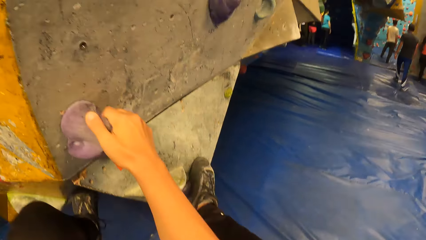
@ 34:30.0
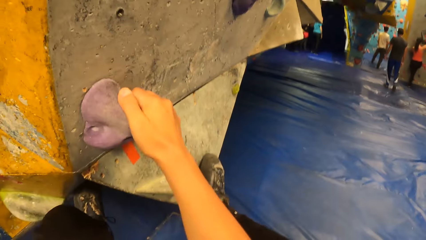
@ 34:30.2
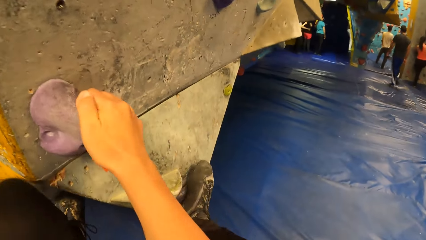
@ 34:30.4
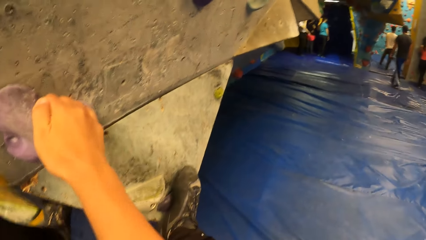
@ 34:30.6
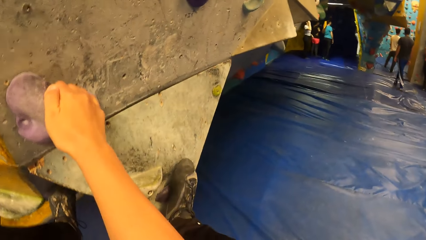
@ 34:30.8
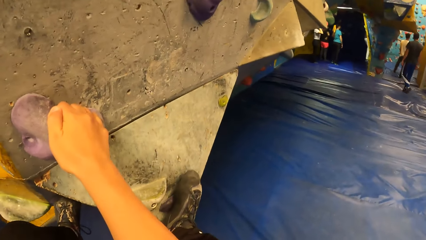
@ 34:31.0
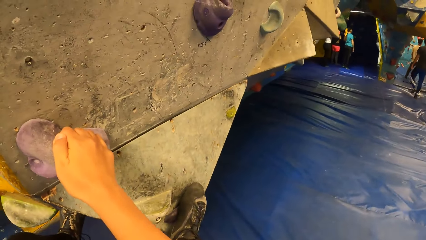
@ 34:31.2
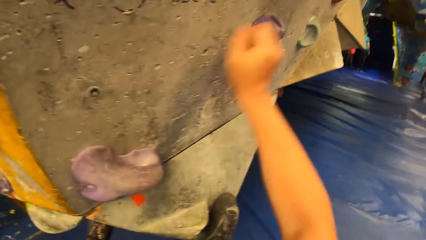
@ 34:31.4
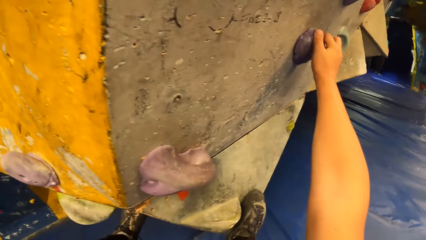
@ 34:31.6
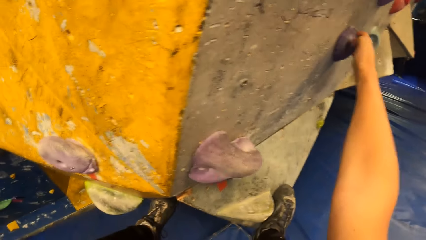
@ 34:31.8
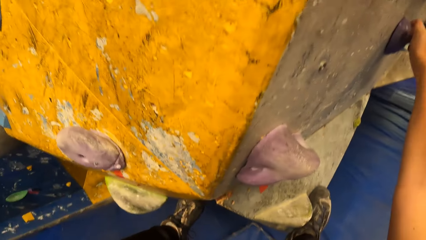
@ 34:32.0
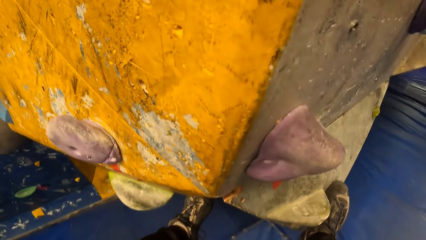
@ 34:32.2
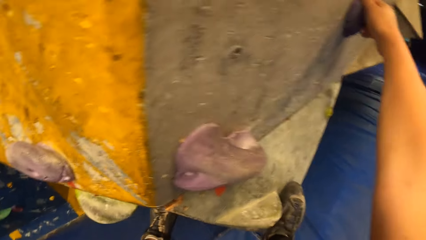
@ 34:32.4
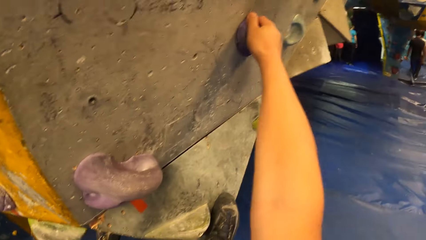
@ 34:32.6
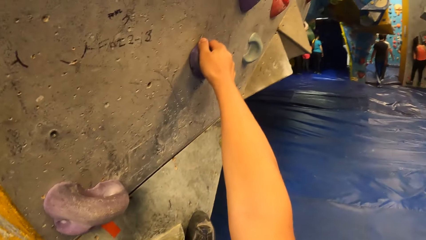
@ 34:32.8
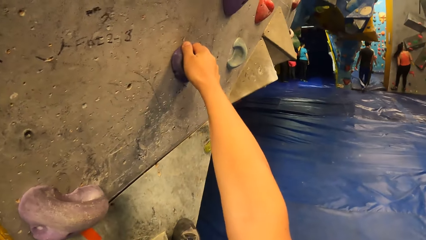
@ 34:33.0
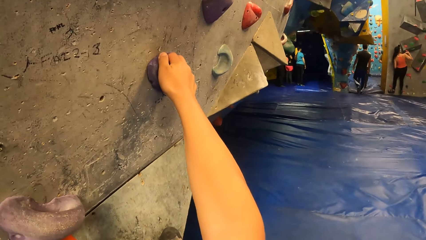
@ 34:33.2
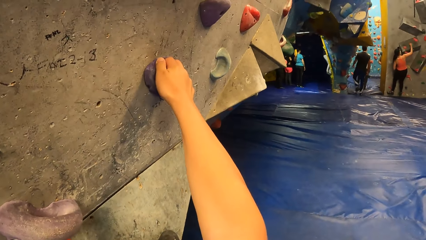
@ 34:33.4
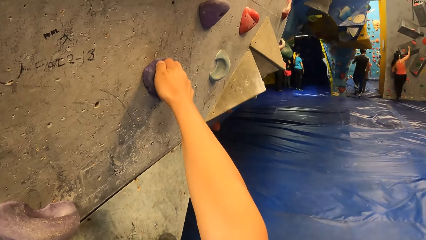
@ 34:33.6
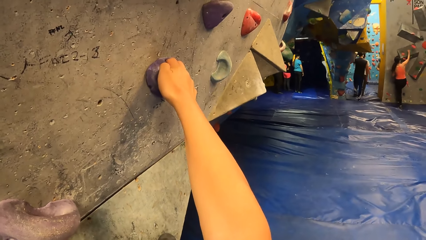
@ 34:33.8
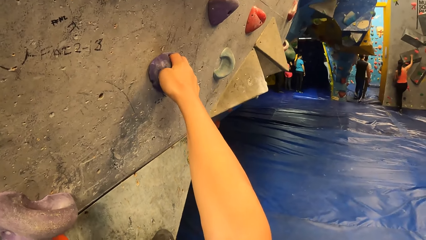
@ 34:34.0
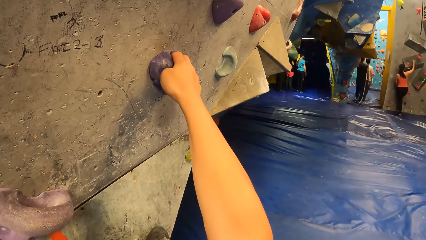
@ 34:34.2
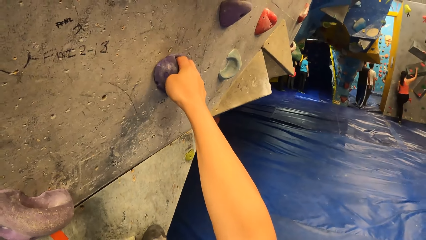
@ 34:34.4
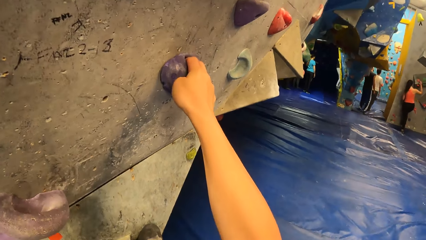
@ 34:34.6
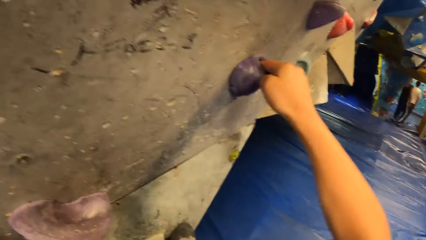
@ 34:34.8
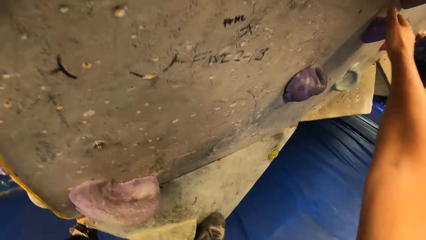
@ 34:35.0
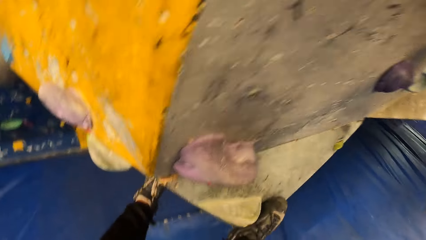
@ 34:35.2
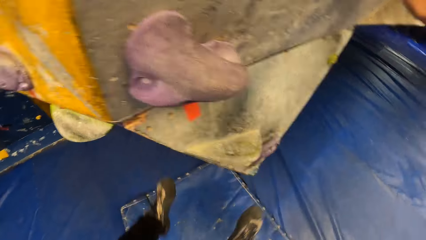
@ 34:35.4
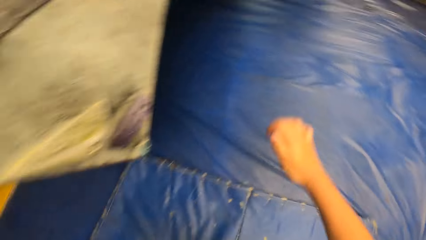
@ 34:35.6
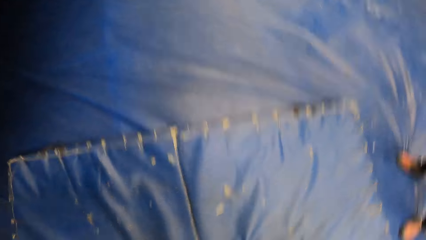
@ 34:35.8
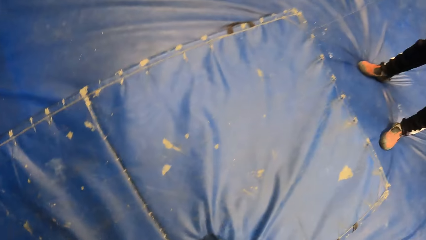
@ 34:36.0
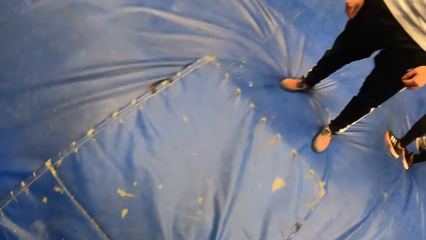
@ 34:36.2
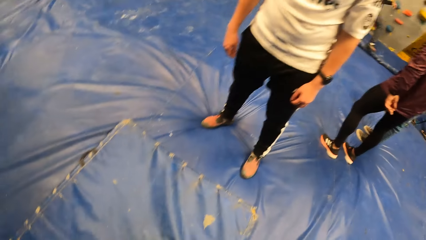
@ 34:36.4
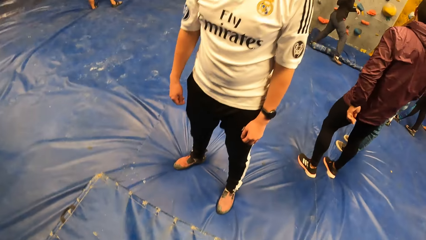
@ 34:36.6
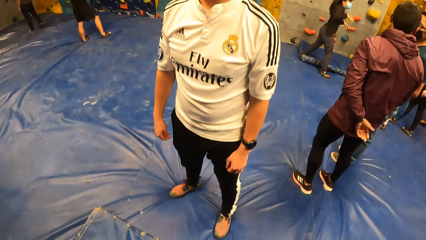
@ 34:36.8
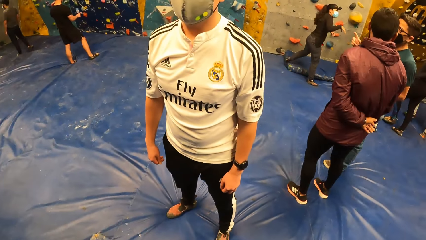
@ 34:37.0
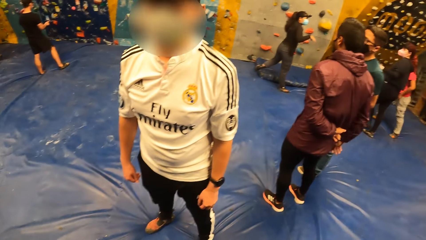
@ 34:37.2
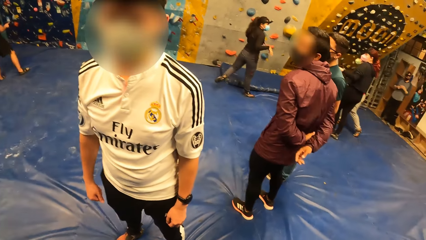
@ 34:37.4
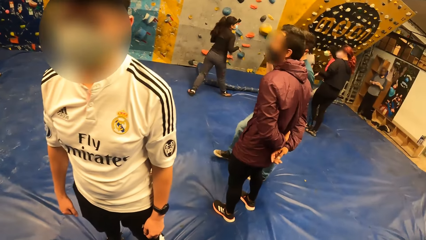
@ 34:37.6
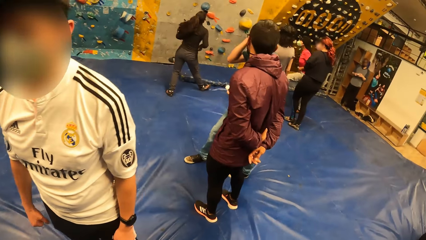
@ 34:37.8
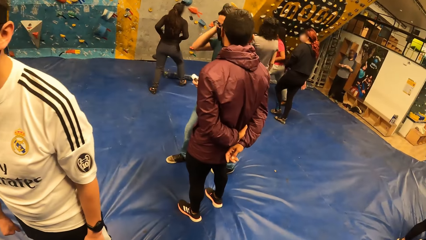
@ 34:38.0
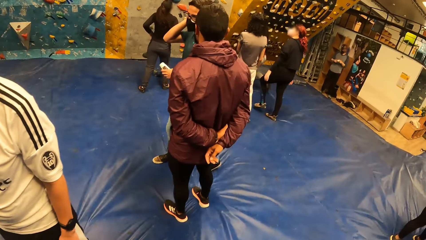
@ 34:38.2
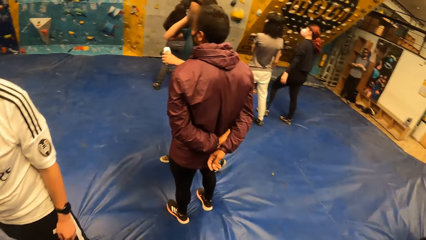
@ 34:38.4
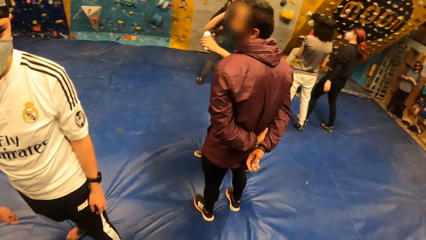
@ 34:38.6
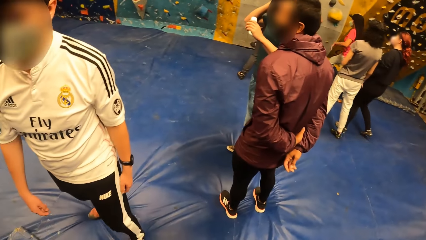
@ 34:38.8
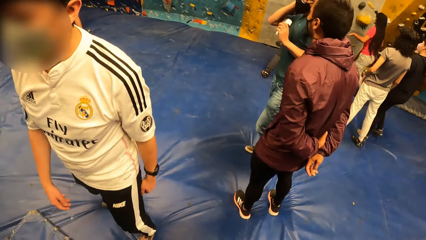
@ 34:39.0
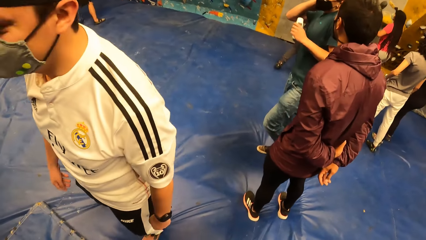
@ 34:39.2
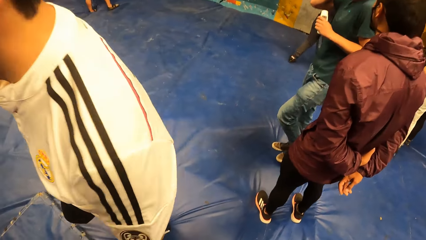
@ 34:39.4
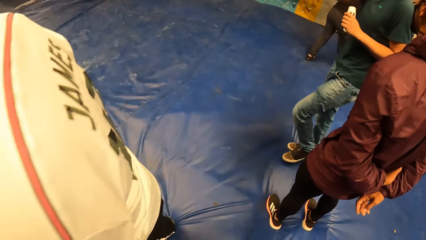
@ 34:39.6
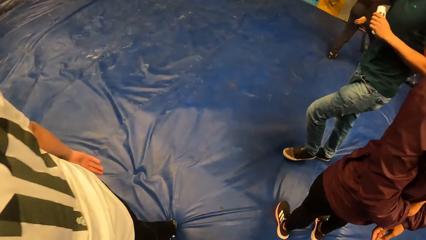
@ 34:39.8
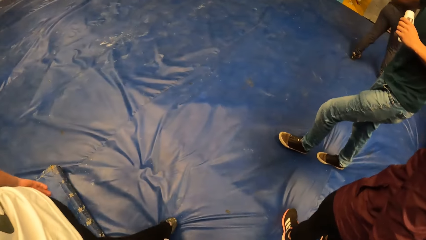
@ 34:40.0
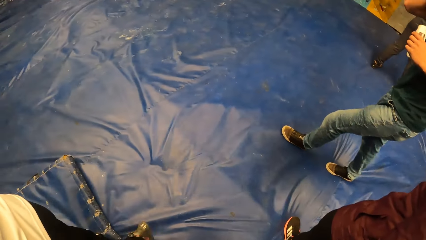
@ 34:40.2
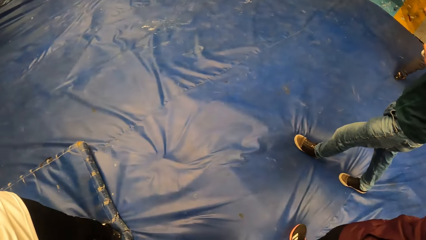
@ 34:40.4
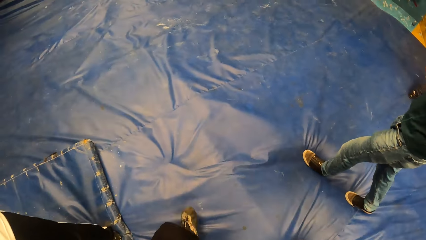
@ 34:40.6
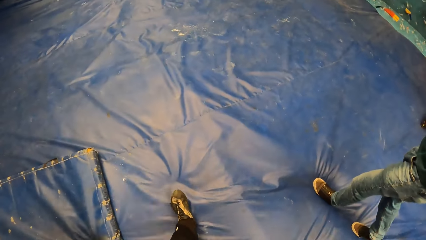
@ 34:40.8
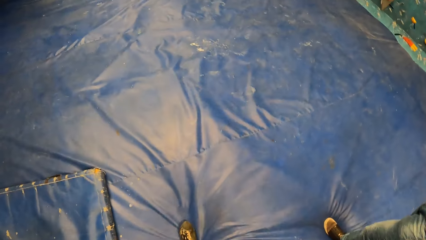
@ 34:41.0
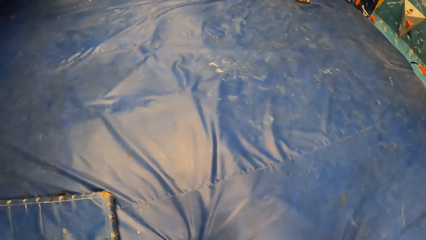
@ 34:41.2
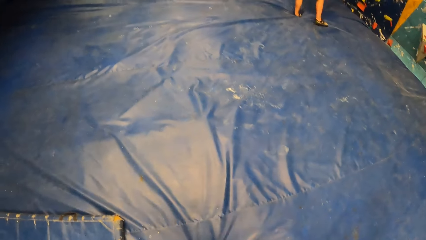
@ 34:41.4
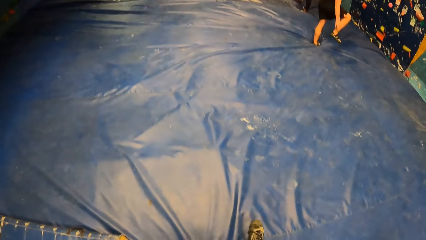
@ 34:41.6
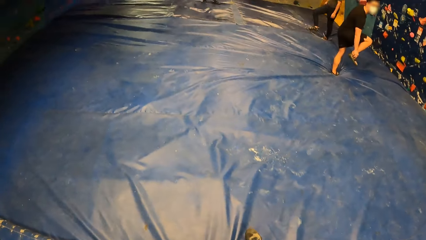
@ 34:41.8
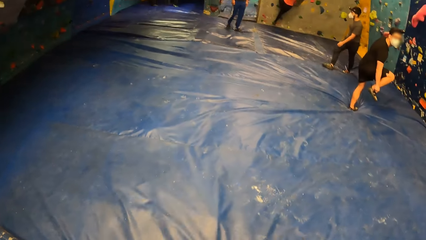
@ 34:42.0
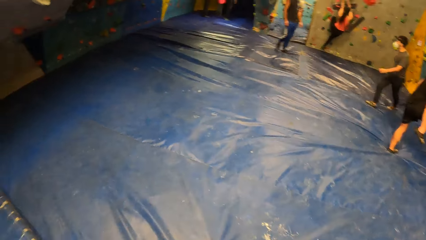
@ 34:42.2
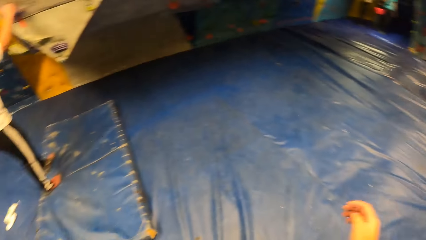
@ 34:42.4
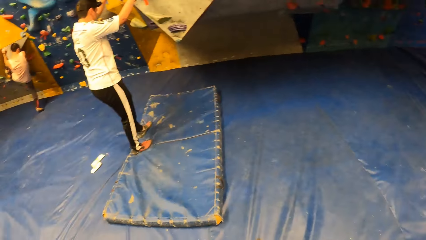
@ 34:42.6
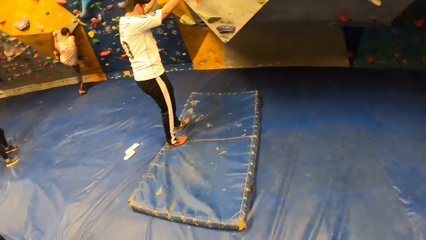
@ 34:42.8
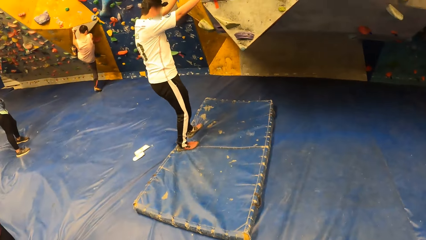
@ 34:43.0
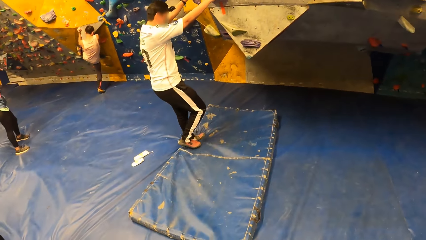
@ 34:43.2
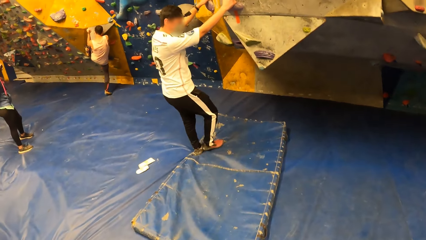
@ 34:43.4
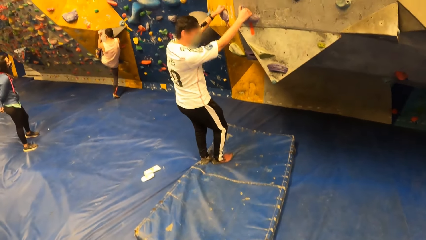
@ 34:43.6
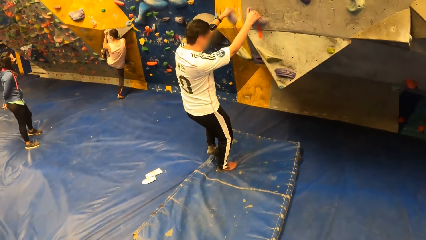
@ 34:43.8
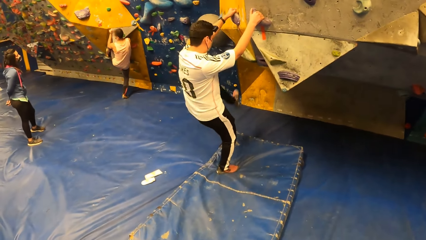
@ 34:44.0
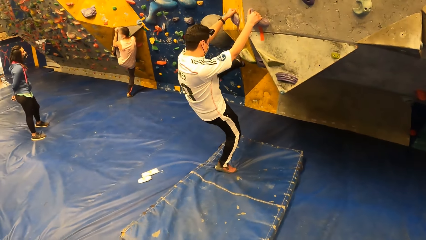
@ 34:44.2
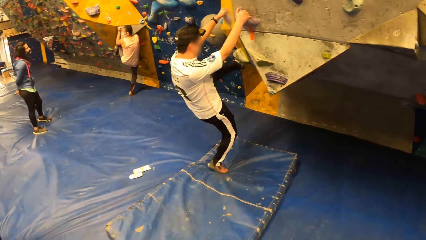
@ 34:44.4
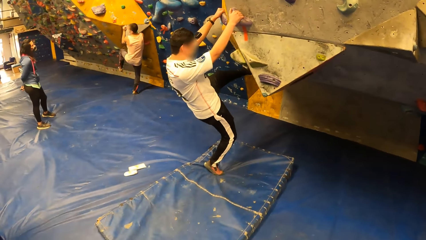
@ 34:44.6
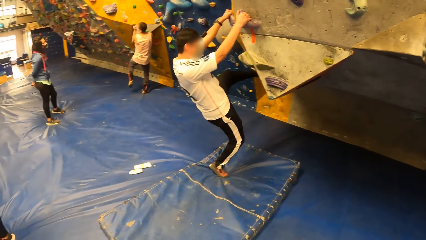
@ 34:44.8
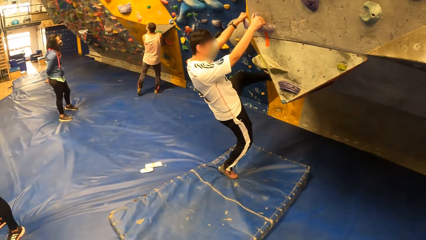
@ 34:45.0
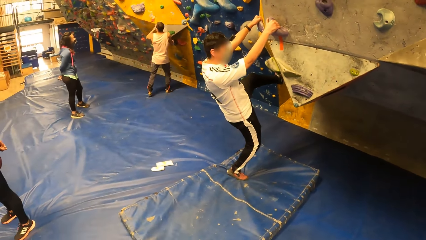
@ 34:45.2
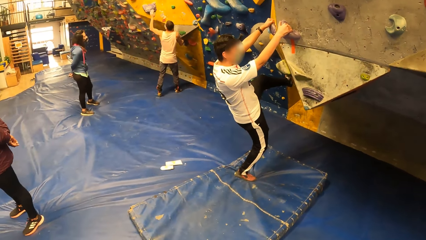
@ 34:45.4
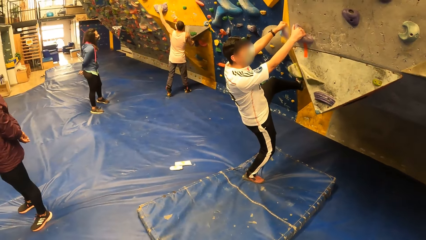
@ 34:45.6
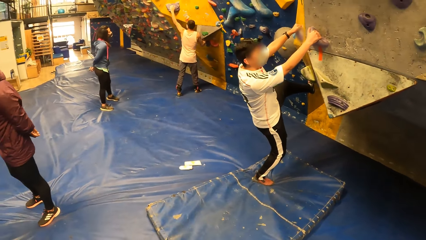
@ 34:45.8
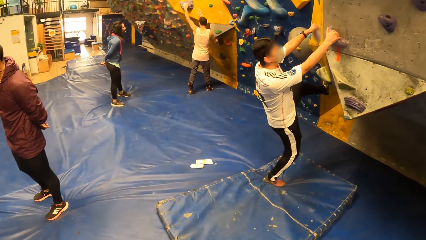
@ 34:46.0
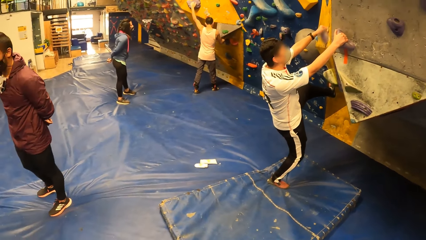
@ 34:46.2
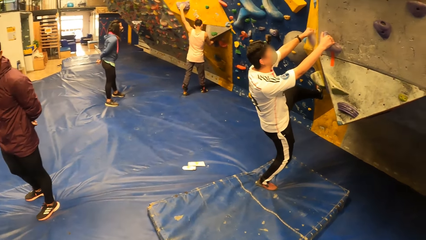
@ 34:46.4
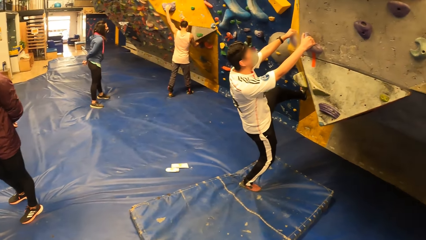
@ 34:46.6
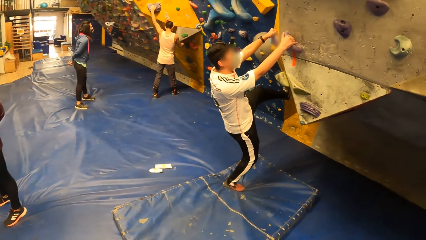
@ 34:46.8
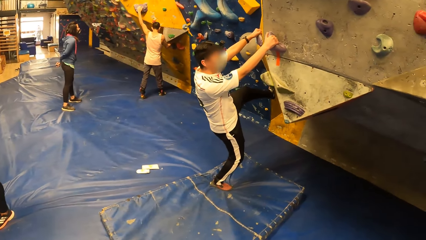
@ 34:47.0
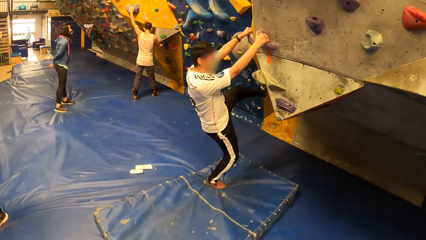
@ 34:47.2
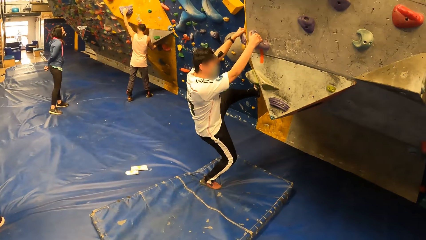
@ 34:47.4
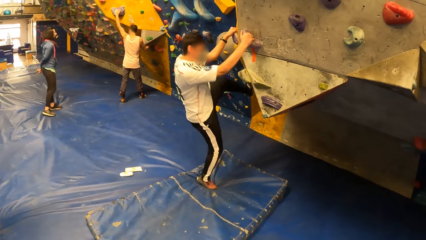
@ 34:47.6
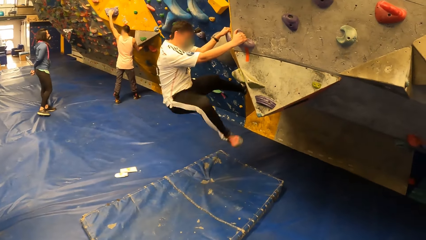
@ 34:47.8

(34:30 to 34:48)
The camera wearer comes down from the wall. They jump on the floor, look around the room and walk in the room. A man climbs a wall. Another man climbs the wall.
